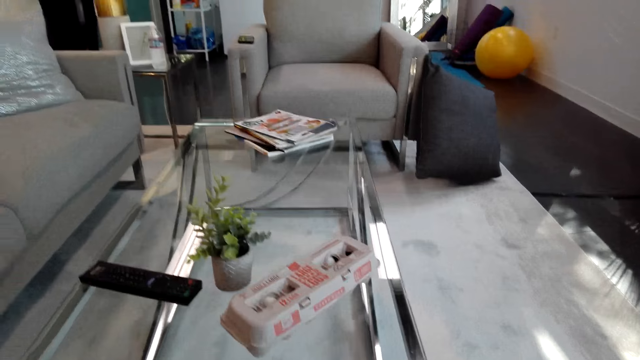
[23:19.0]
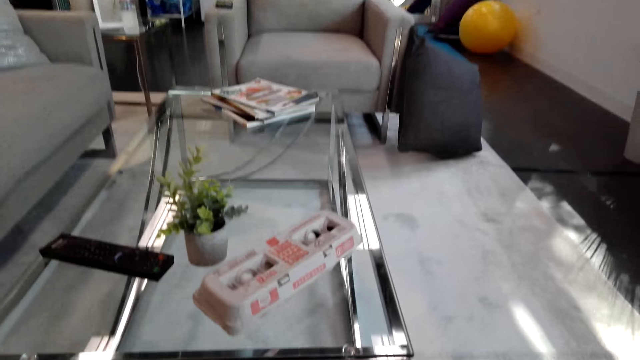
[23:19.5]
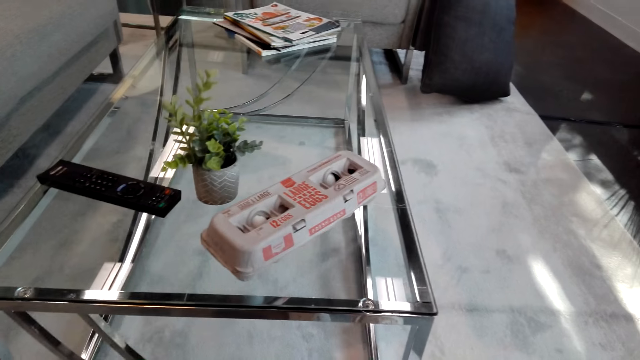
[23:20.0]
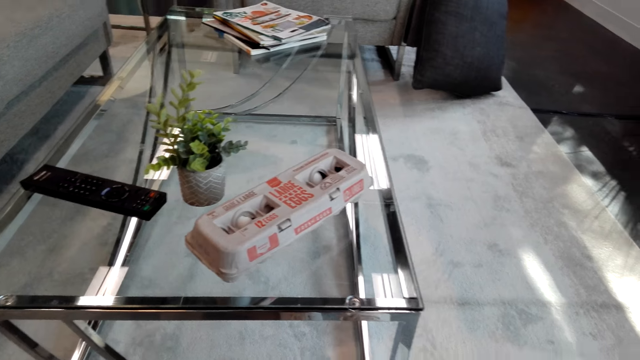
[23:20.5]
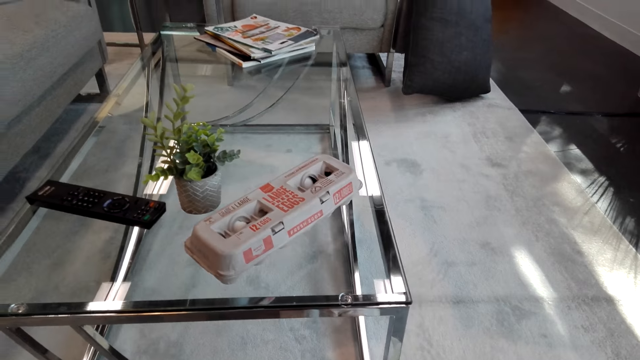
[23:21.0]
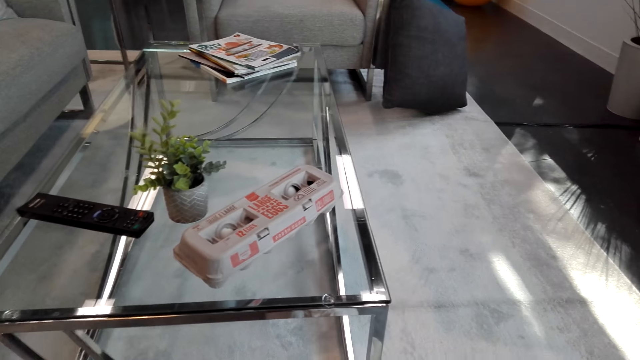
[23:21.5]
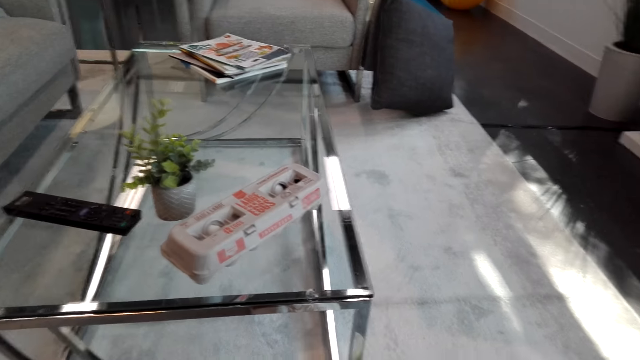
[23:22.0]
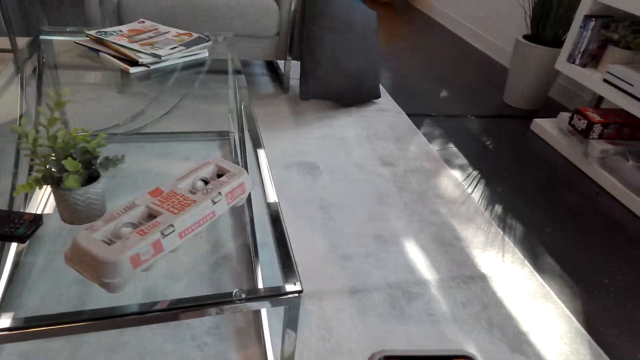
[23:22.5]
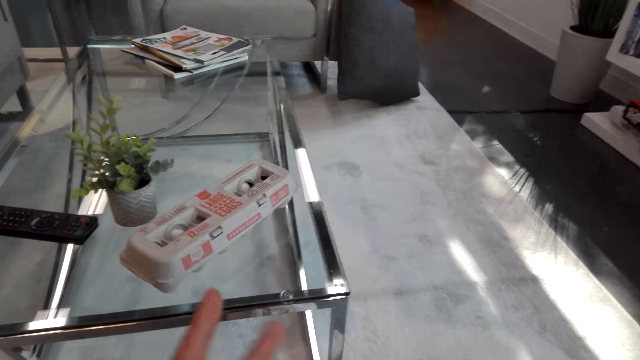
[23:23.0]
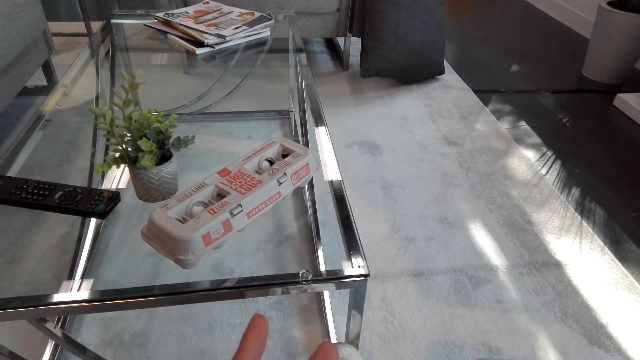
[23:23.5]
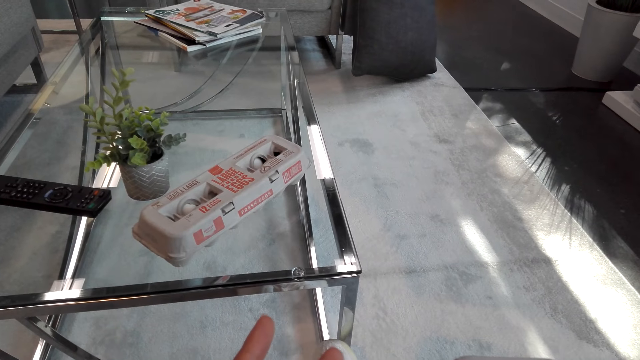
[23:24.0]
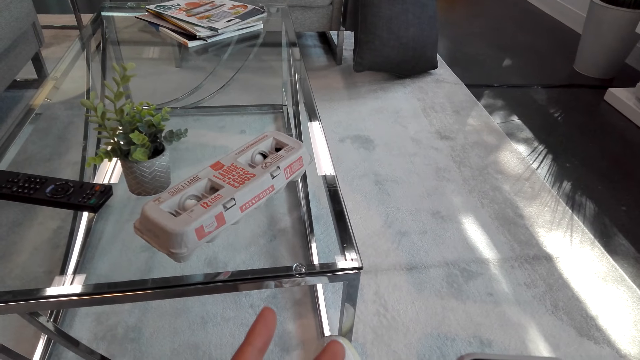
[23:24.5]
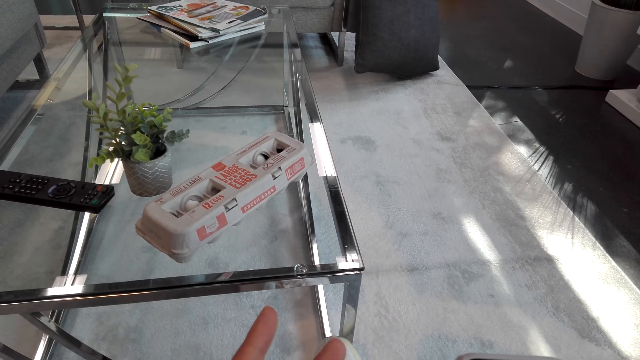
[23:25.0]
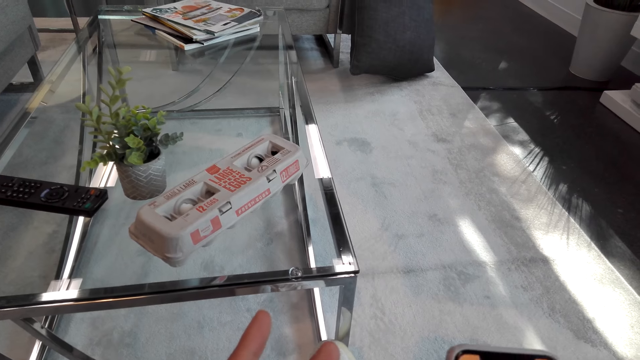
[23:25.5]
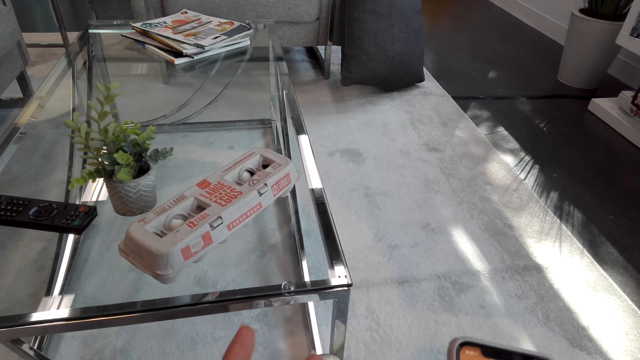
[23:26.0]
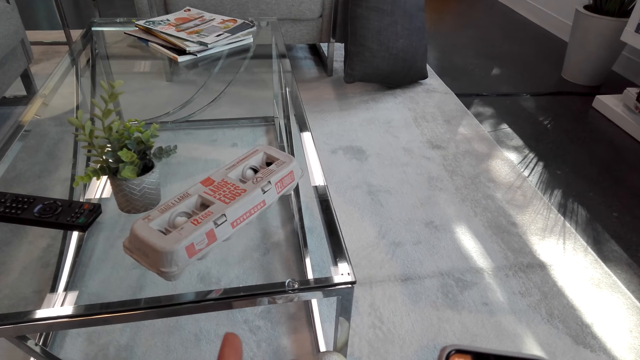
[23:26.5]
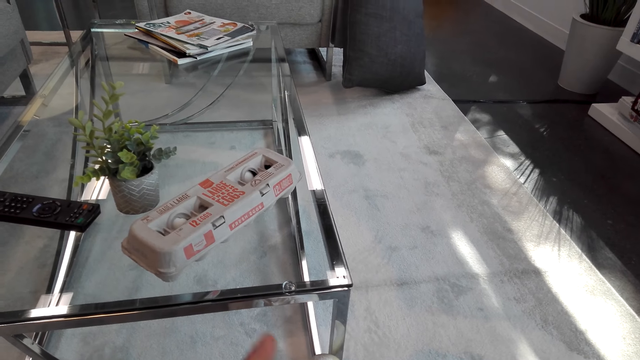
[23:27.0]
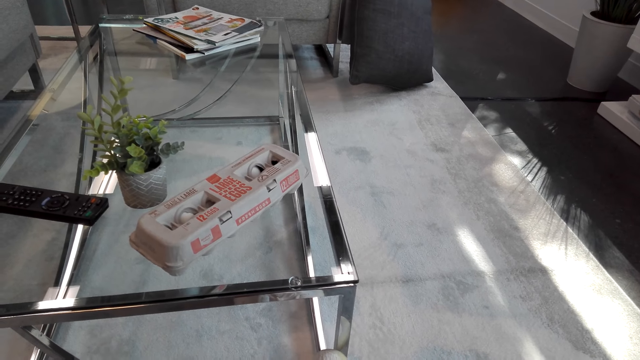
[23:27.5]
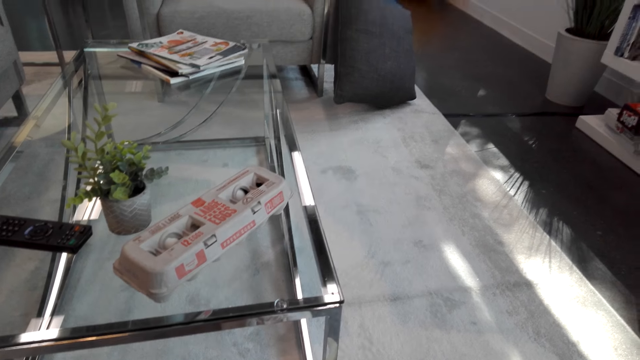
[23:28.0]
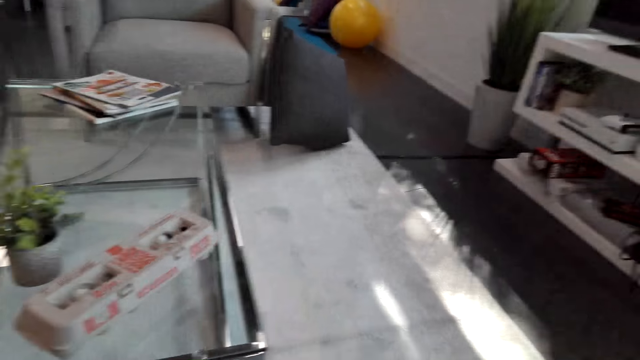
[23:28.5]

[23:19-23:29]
The camera wearer moves a hand. They hold a phone.

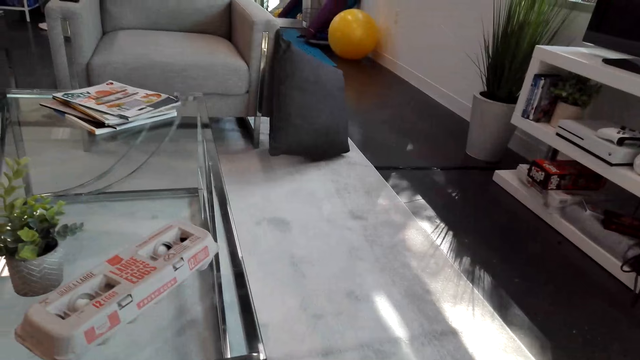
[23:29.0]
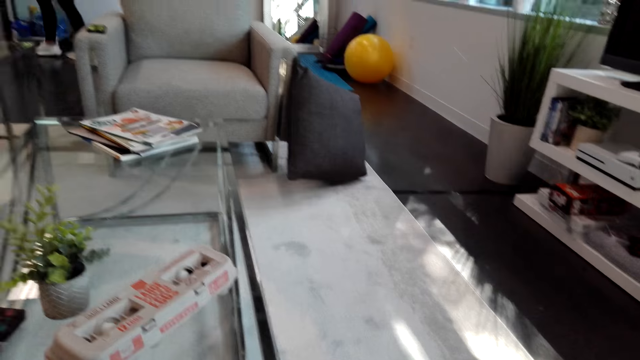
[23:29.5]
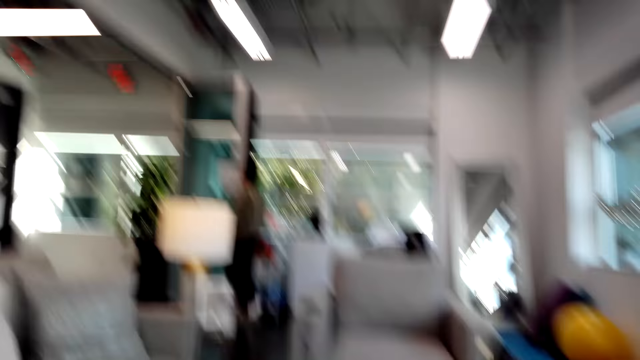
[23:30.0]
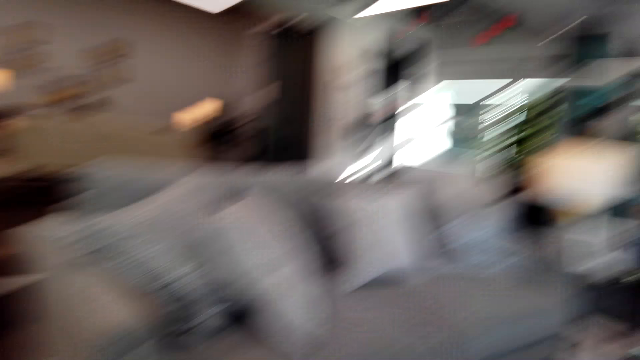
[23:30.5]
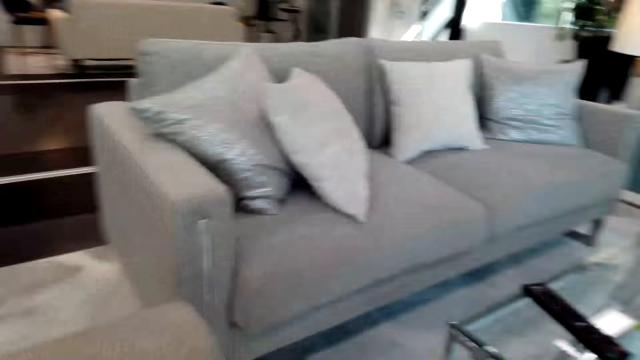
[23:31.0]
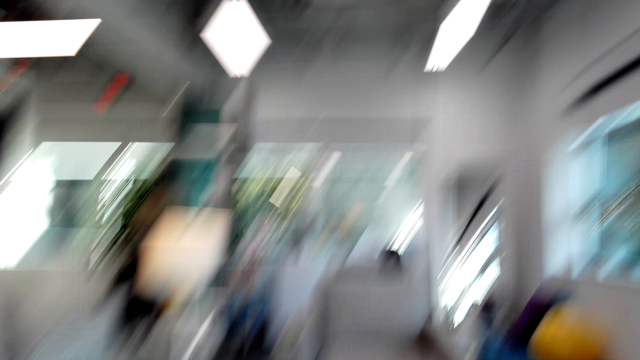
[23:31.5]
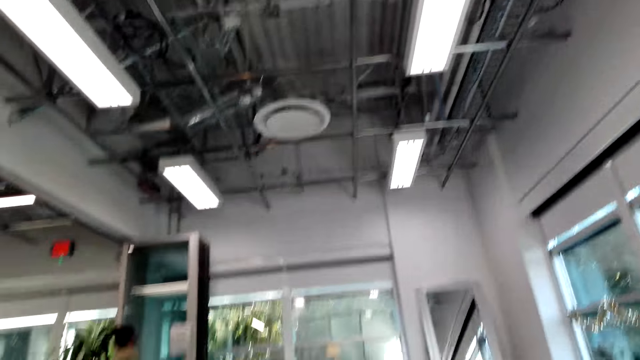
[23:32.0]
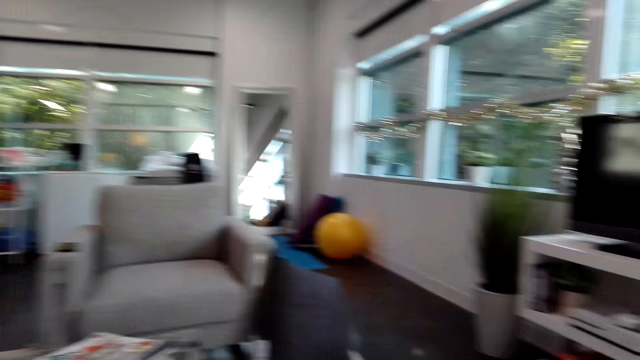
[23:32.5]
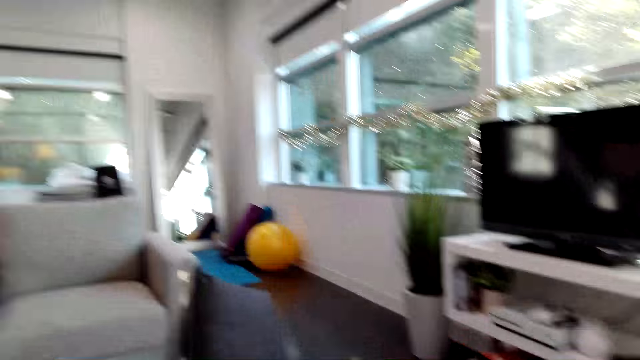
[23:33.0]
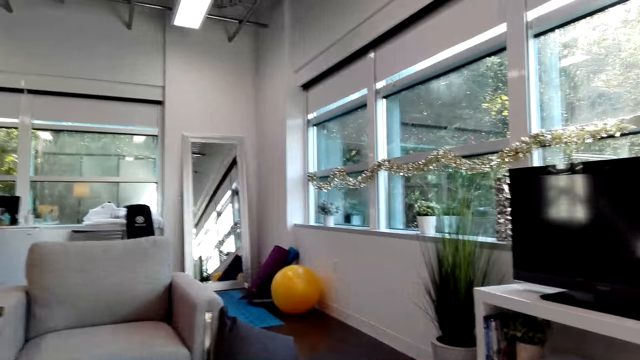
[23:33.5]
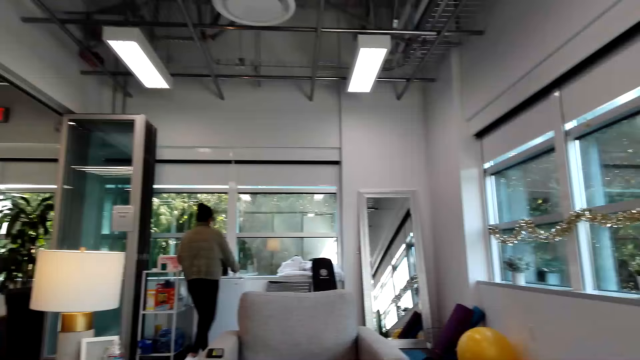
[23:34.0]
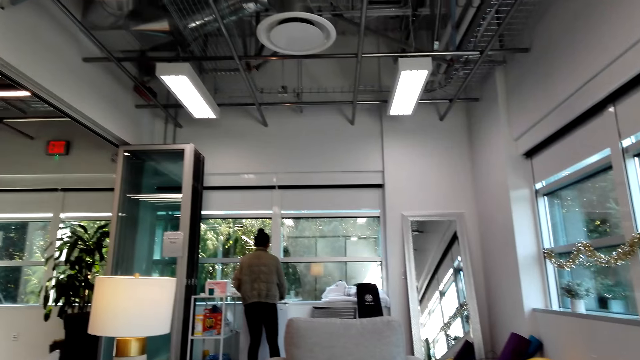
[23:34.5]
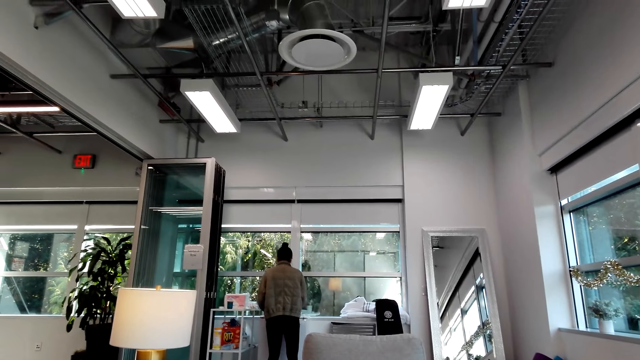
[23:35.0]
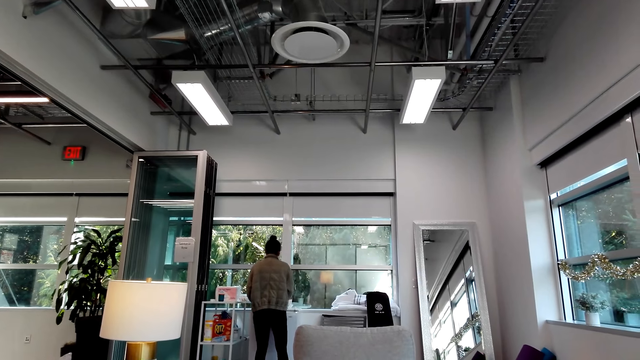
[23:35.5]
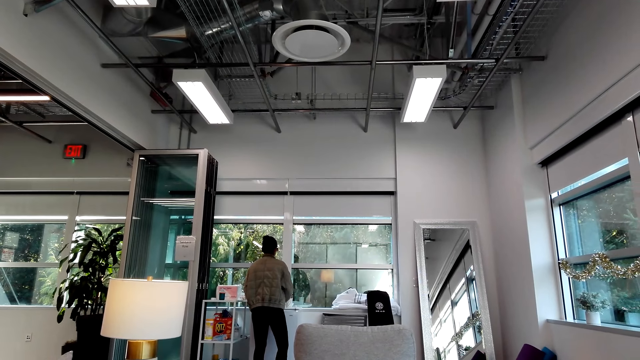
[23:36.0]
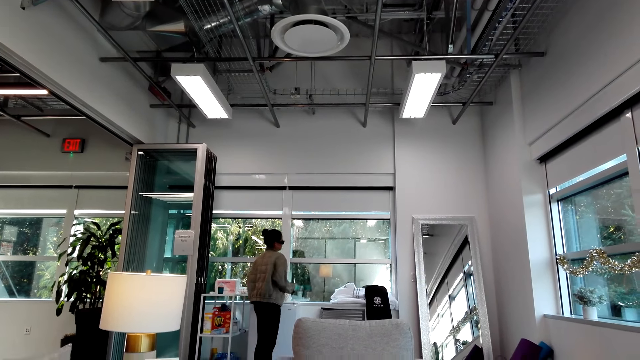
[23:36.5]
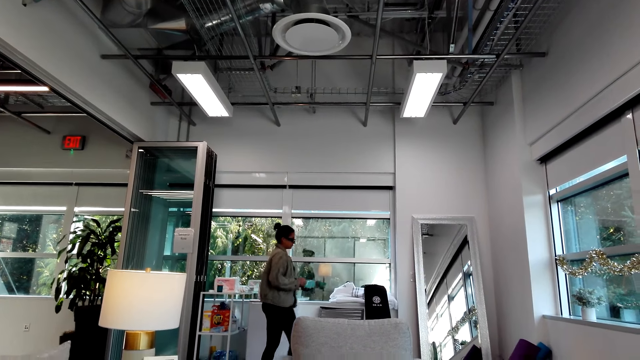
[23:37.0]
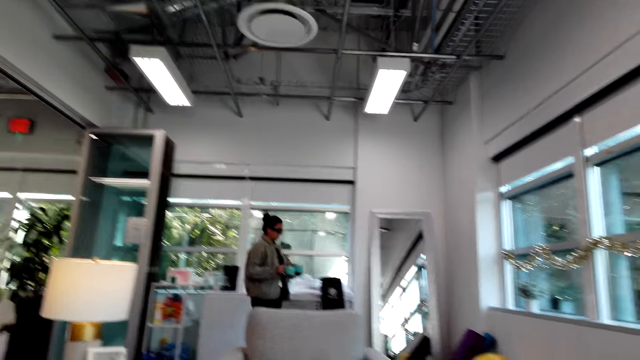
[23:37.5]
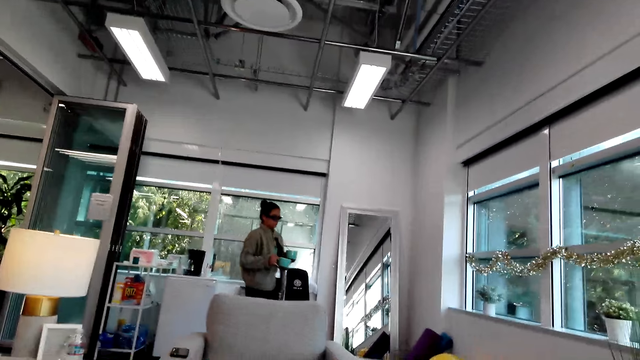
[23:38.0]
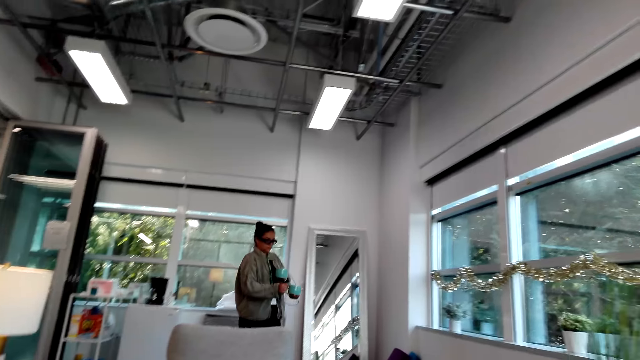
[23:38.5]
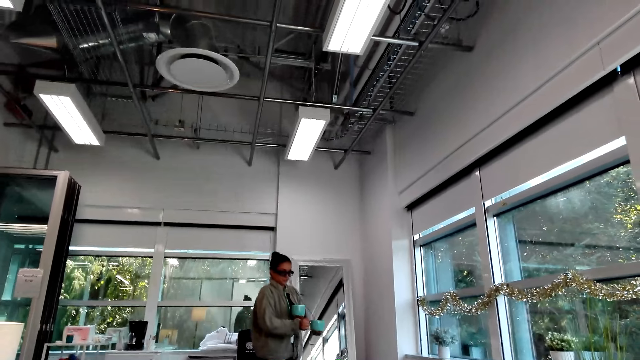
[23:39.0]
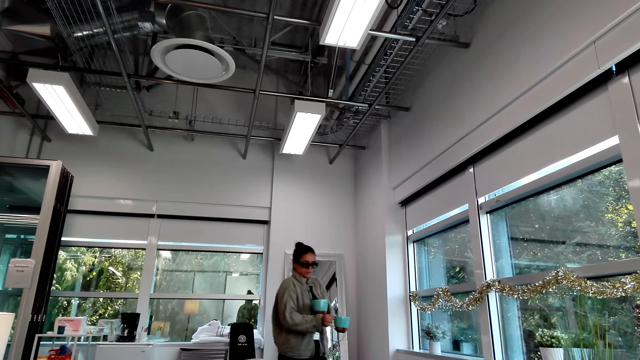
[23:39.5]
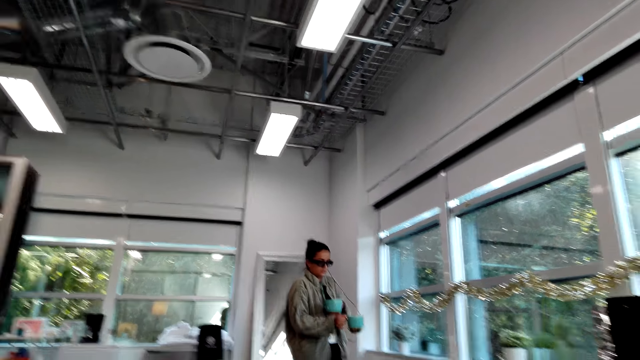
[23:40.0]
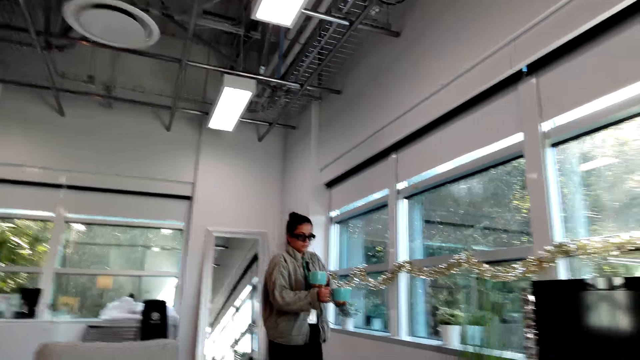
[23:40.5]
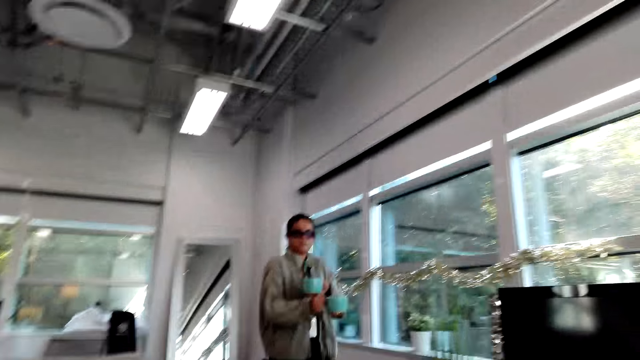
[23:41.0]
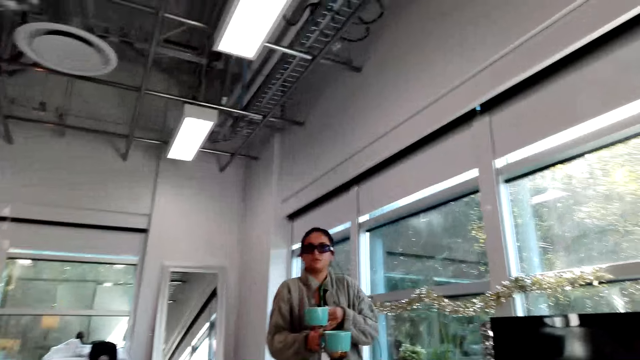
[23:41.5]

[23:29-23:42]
The camera wearer talks with a woman. They look around a house. The woman picks up cups of coffee. The woman walks in the room. The woman holds mugs with her hands.
